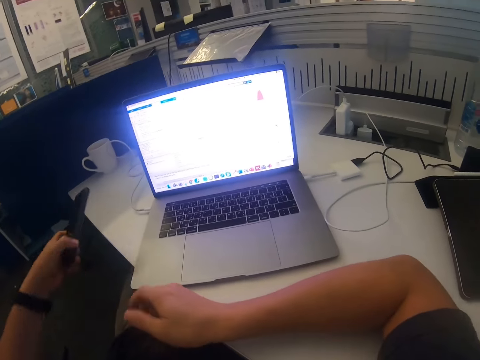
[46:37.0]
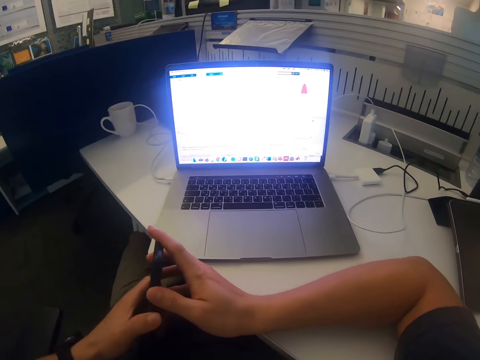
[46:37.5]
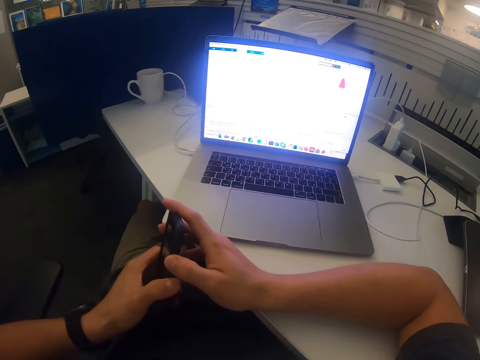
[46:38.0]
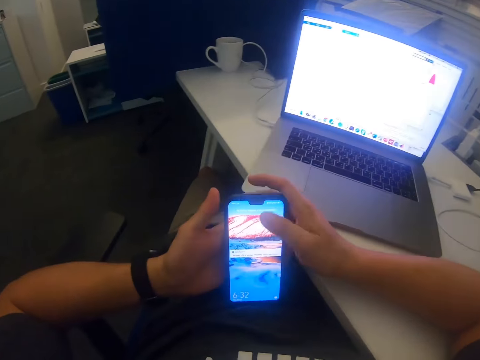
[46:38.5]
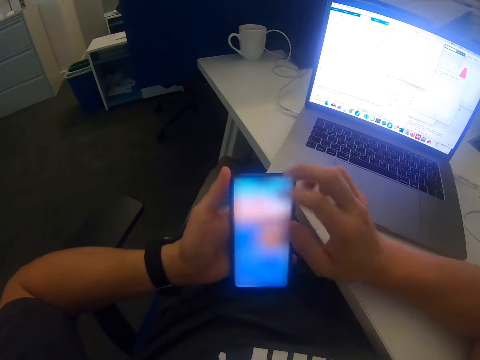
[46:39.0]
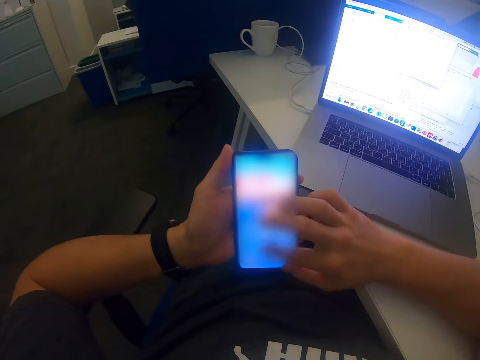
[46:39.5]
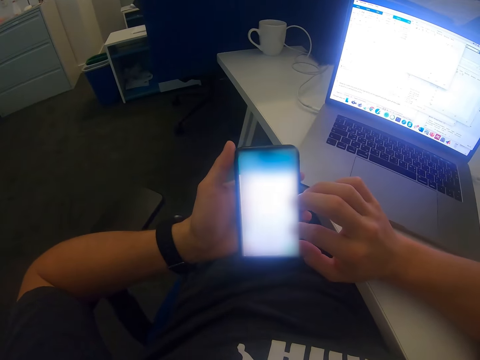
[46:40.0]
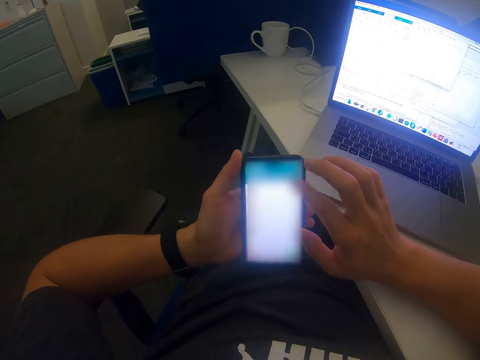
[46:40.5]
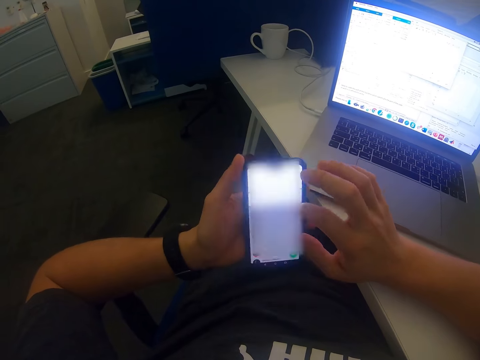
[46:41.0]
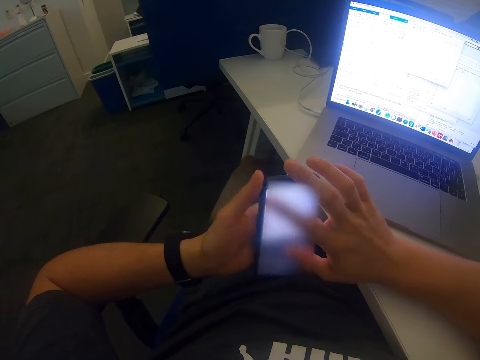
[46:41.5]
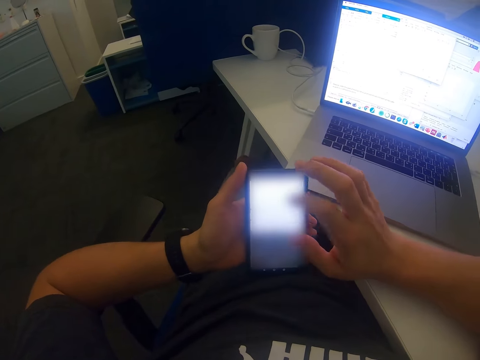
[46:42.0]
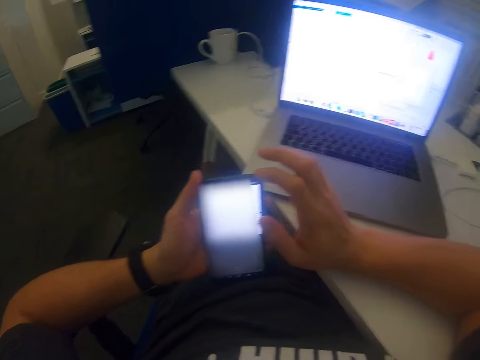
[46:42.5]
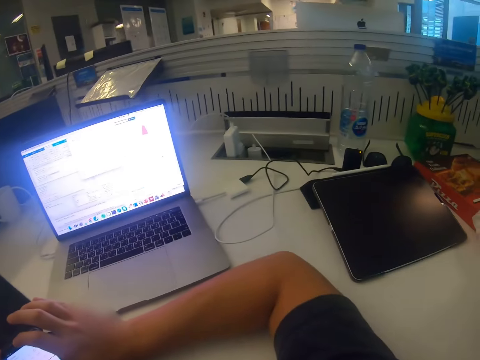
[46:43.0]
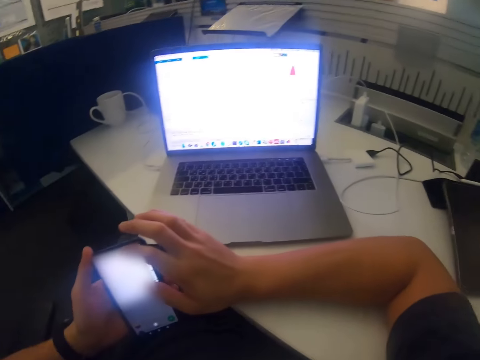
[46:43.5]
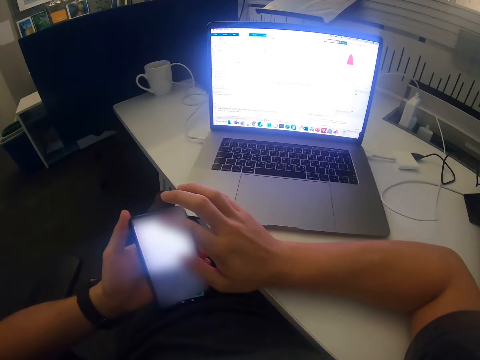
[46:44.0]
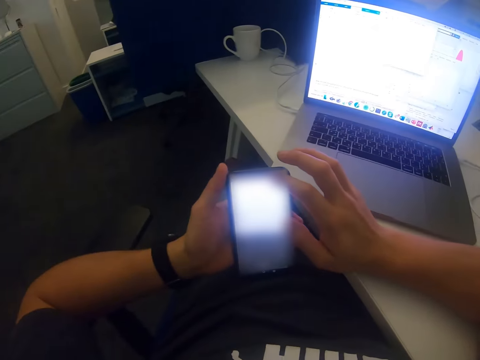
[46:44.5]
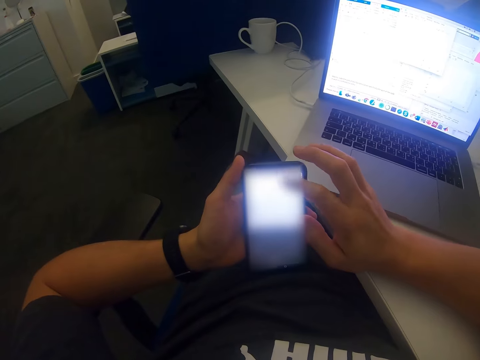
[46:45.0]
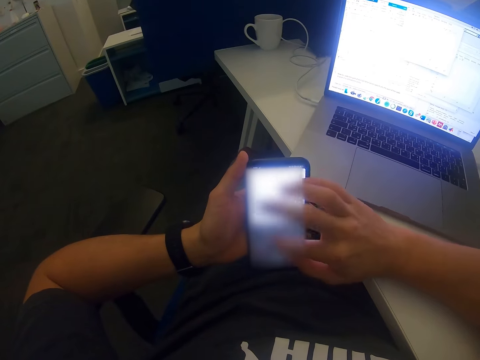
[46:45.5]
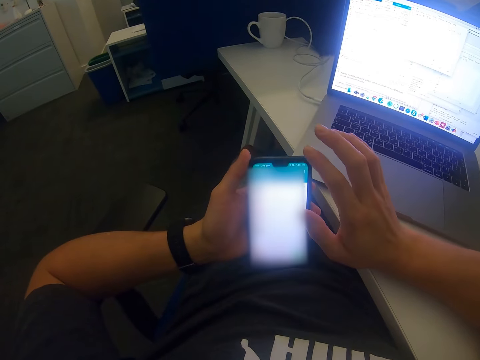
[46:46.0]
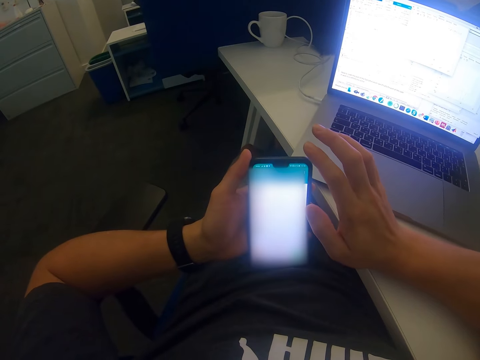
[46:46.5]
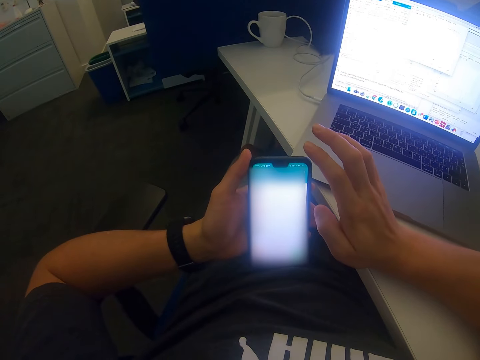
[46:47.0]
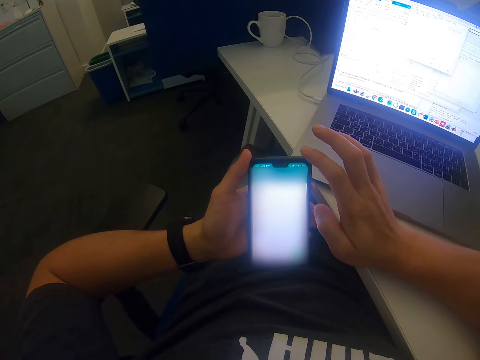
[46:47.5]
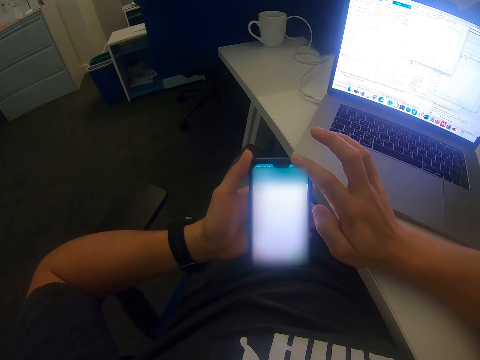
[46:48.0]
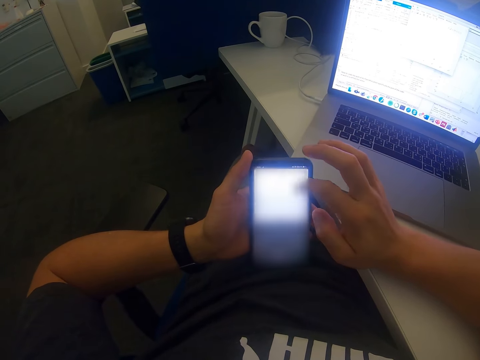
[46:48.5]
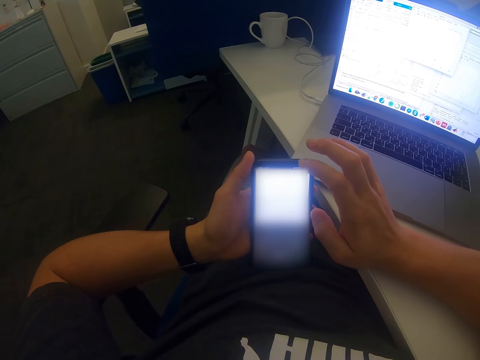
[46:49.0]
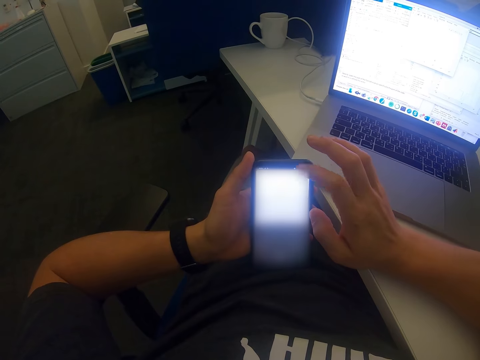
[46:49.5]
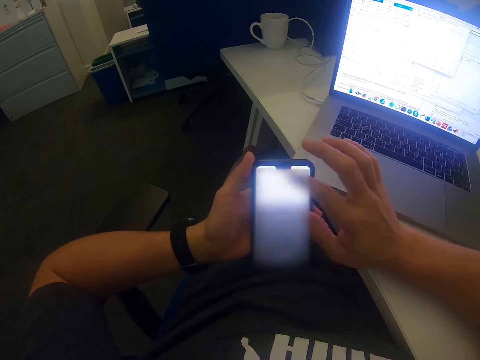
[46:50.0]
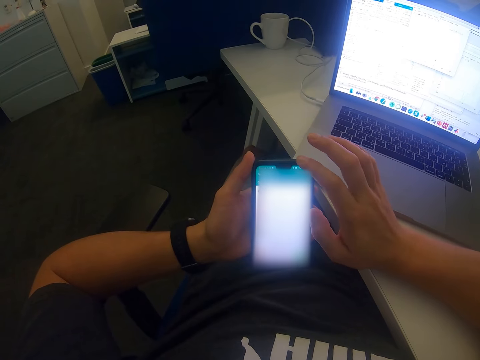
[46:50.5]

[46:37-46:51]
The camera wearer picks up the mobile phone with the left hand. They hold the mobile phone with the right hand. They use the mobile phone. They press the phone. They stare at the tablet. They stare at the mobile phone. They use the mobile phone.

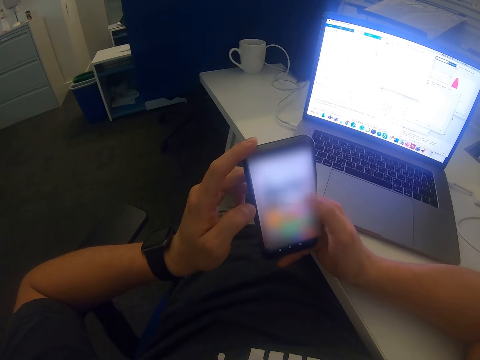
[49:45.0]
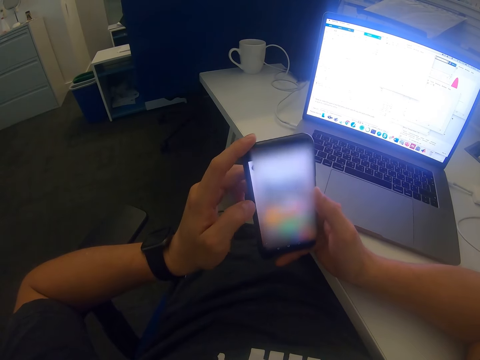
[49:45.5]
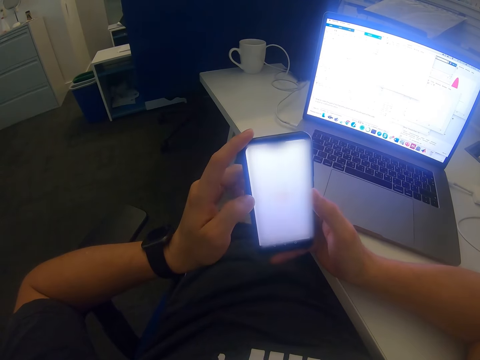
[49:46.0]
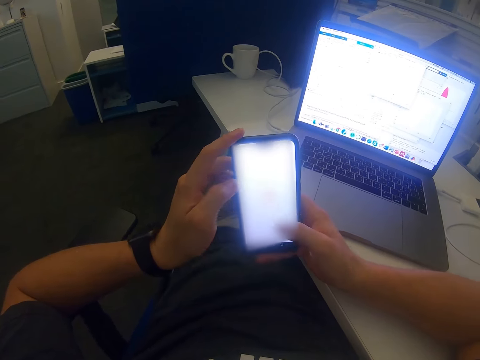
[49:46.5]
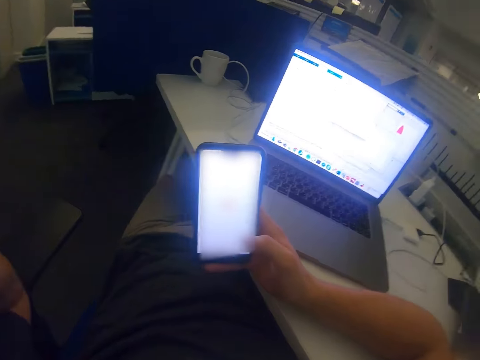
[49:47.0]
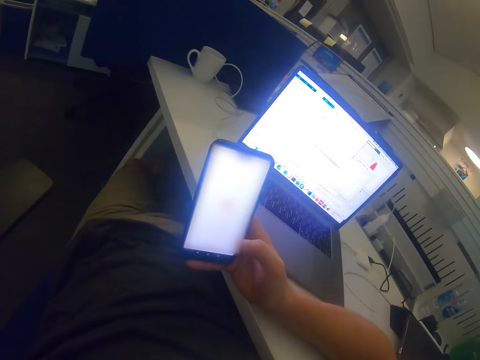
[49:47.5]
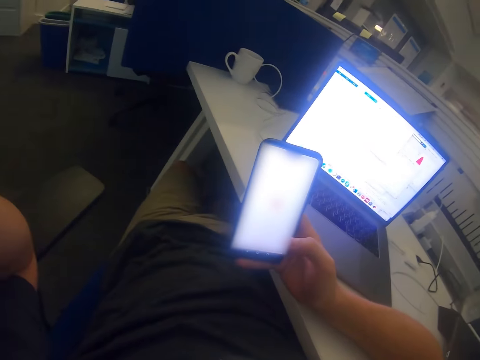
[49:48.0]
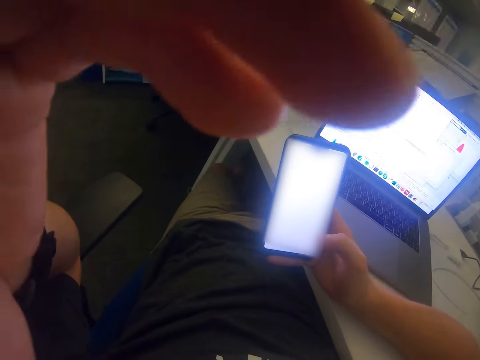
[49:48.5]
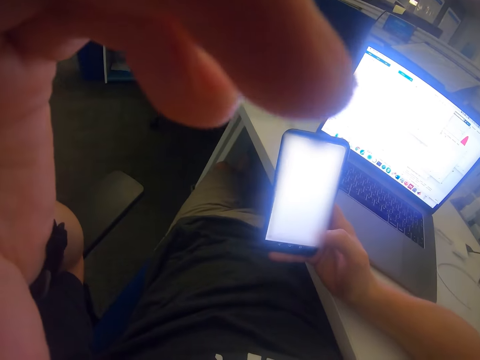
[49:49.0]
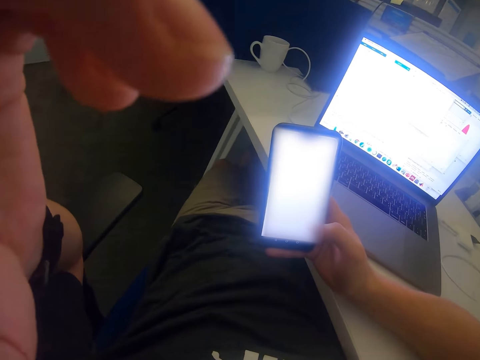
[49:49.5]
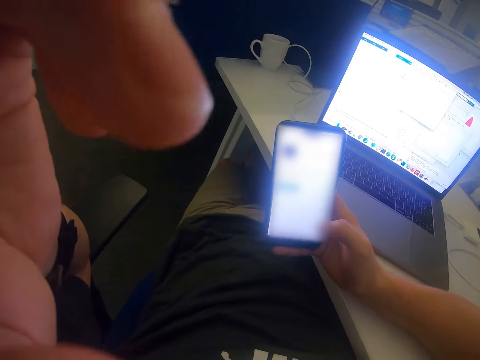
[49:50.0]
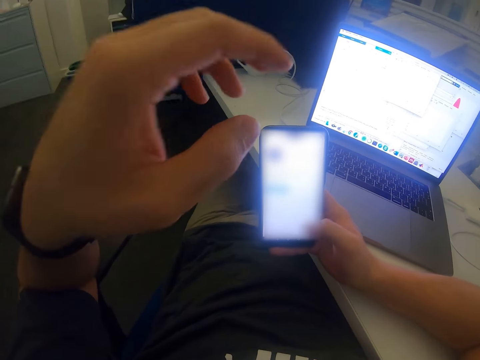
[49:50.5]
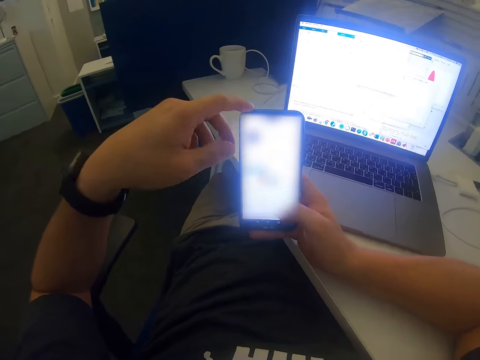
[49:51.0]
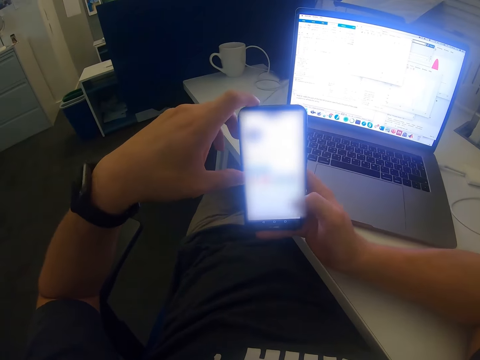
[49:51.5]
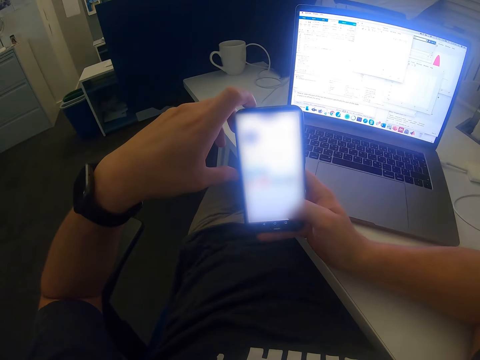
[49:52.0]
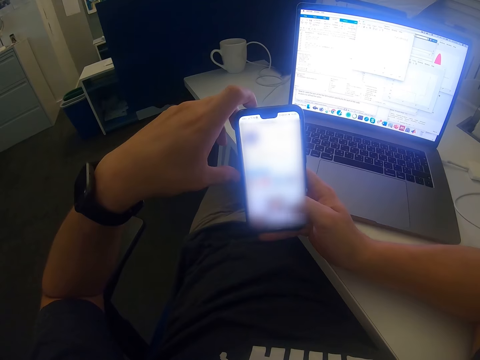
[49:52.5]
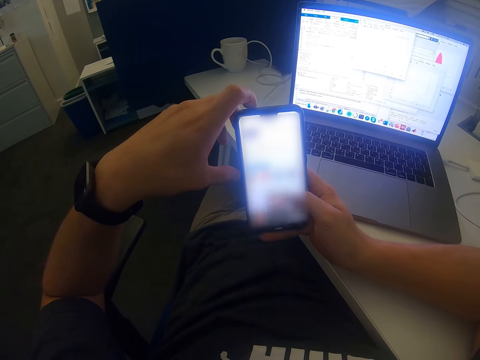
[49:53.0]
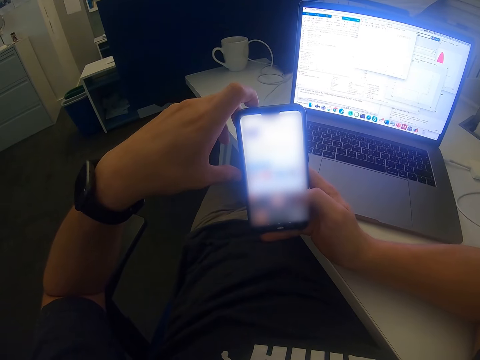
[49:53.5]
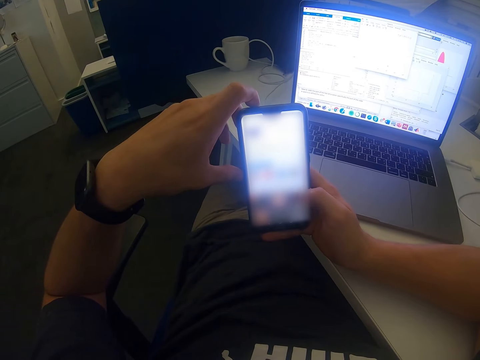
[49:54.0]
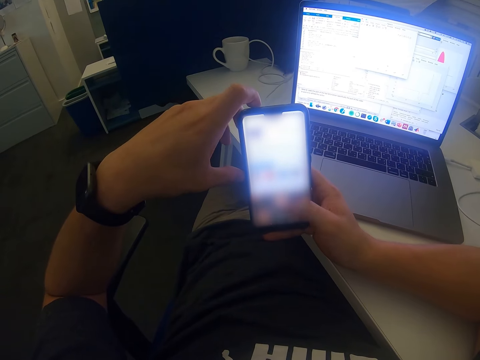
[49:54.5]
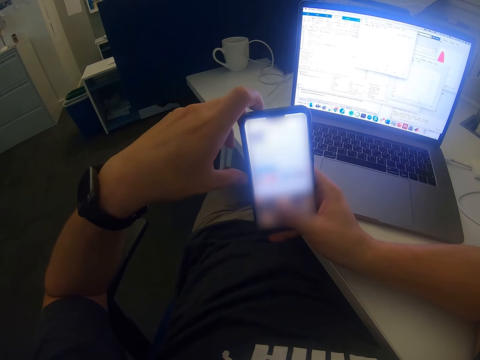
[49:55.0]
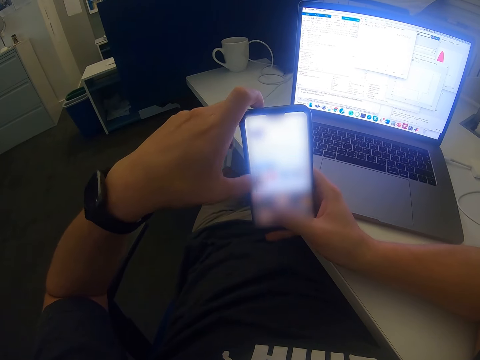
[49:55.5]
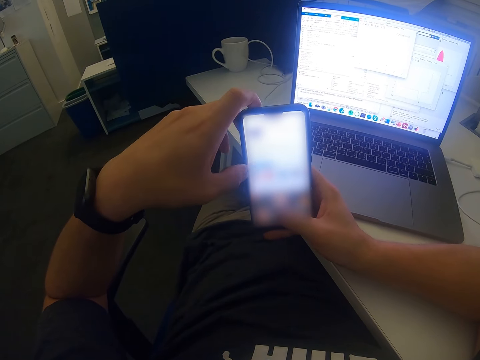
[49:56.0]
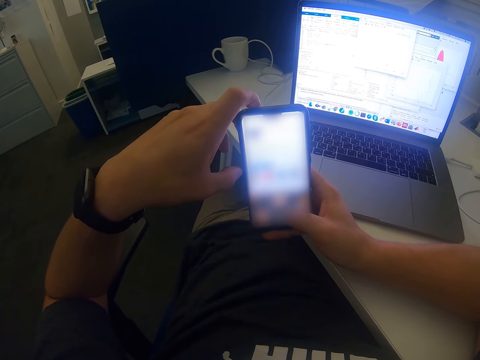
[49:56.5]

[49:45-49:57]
The camera wearer swings the left hand. He touches something. He stretches his left hand. He swings the left hand. He touches the phone with both hands. He uses the mobile phone.
